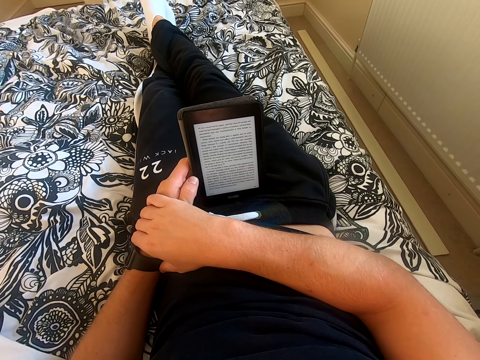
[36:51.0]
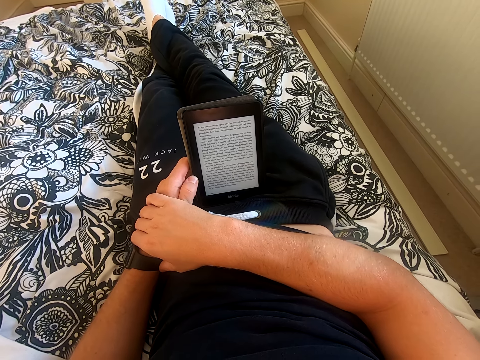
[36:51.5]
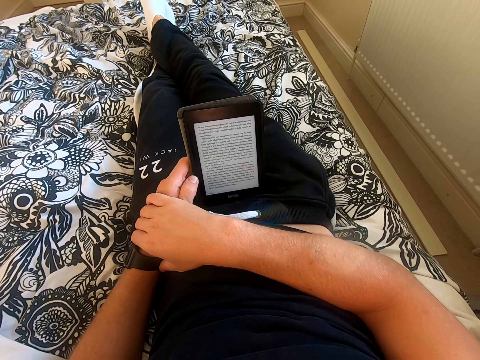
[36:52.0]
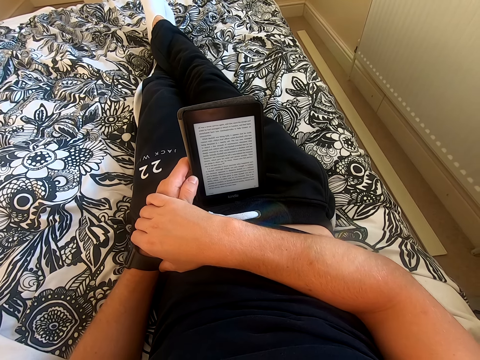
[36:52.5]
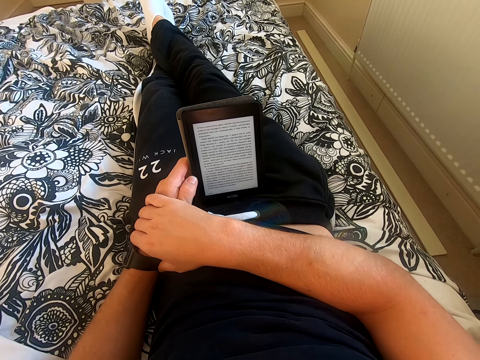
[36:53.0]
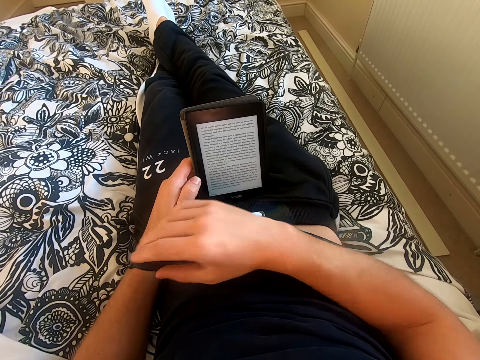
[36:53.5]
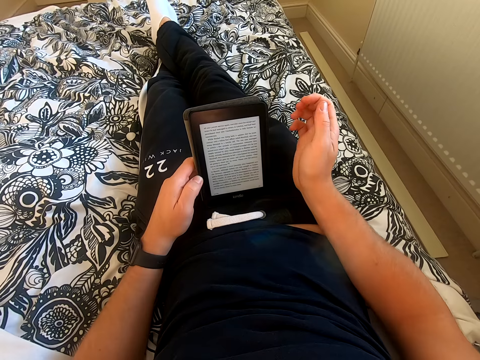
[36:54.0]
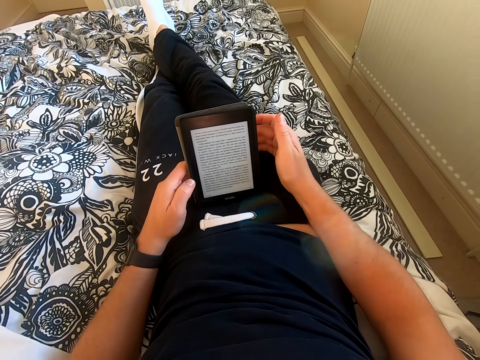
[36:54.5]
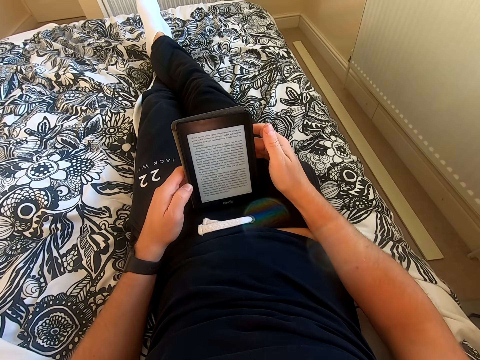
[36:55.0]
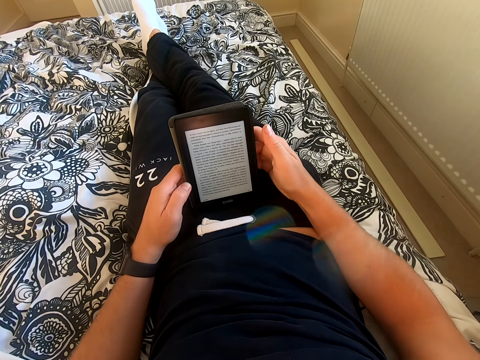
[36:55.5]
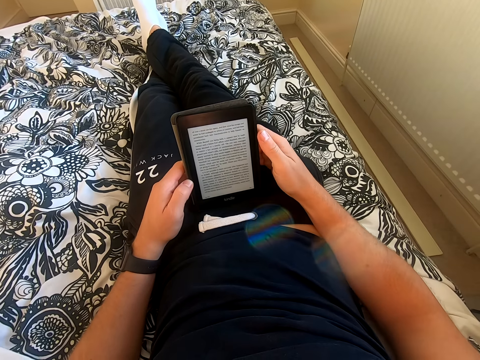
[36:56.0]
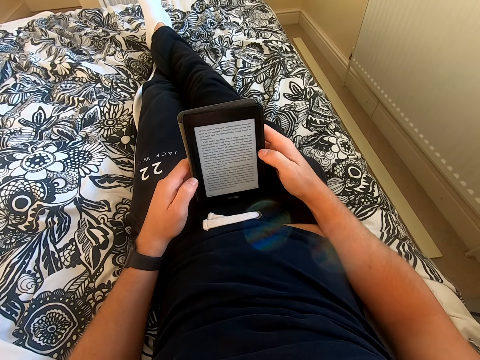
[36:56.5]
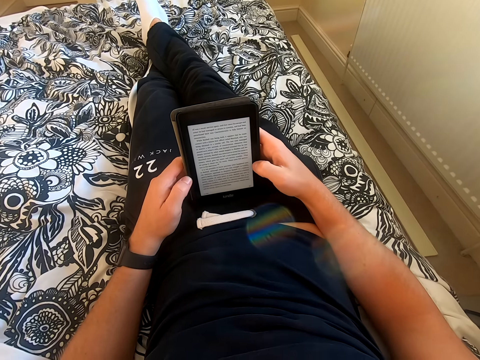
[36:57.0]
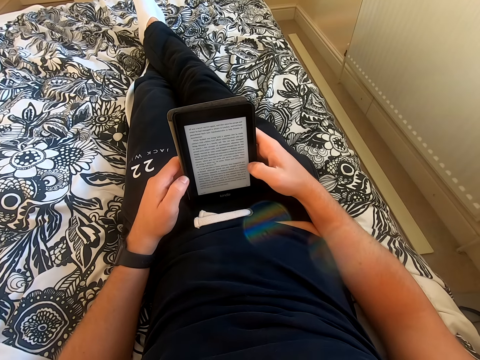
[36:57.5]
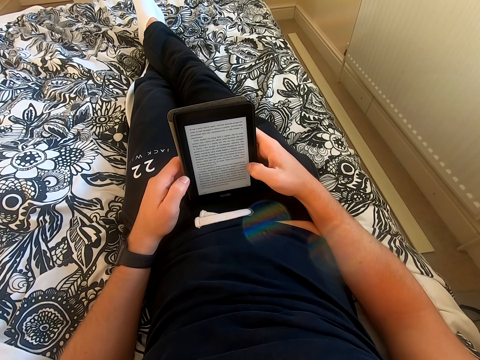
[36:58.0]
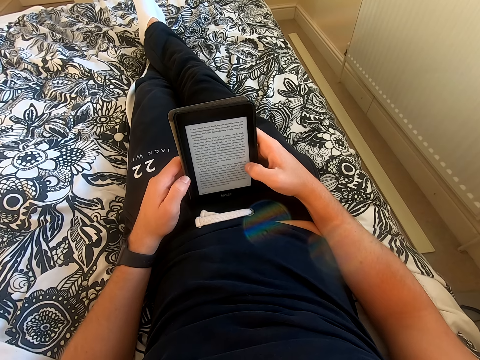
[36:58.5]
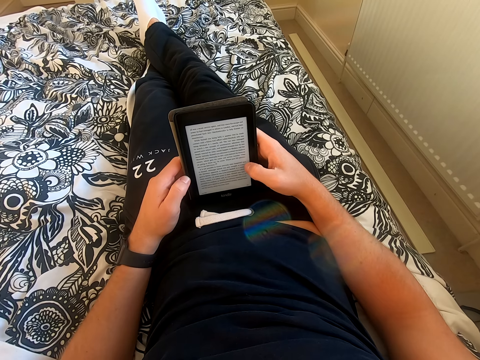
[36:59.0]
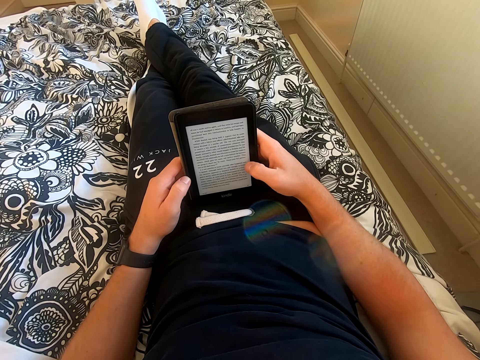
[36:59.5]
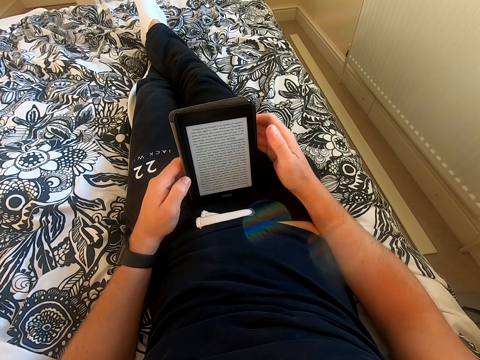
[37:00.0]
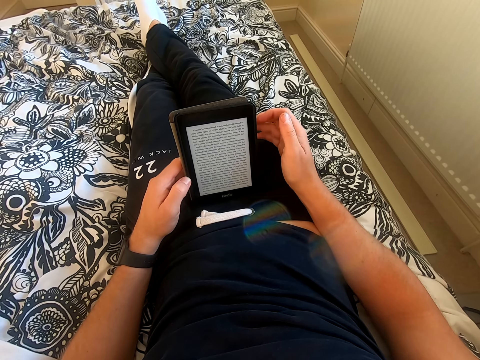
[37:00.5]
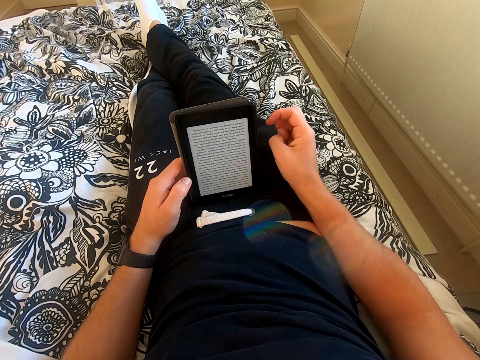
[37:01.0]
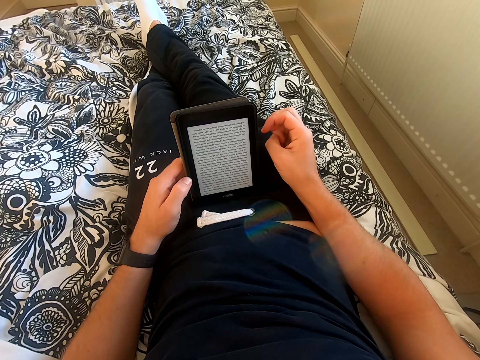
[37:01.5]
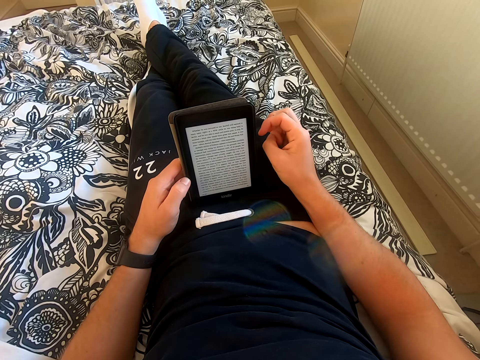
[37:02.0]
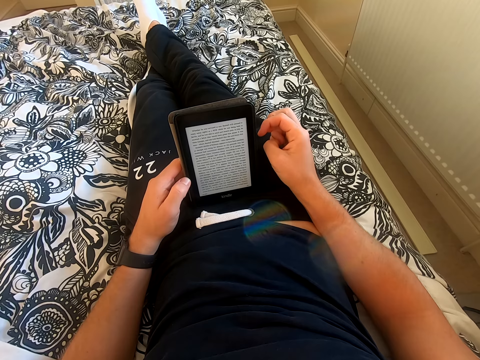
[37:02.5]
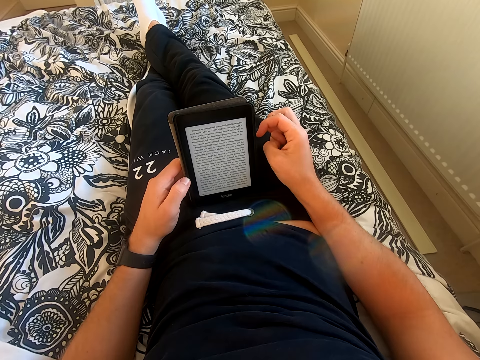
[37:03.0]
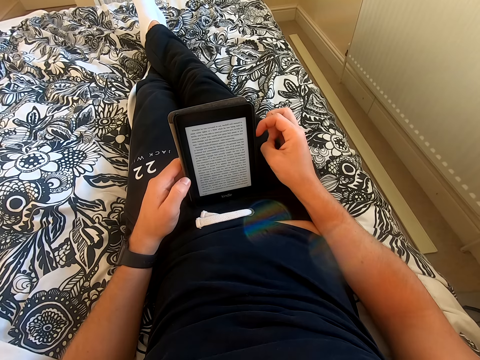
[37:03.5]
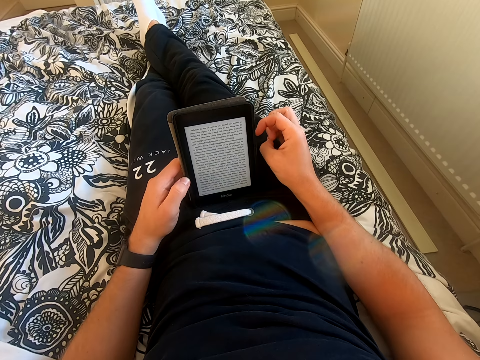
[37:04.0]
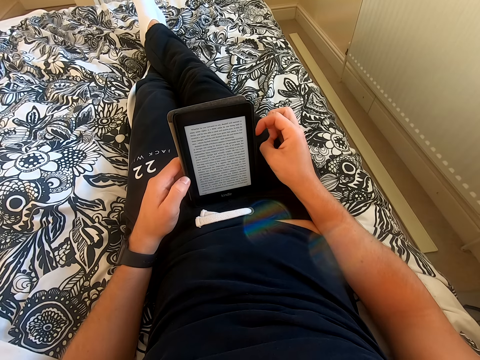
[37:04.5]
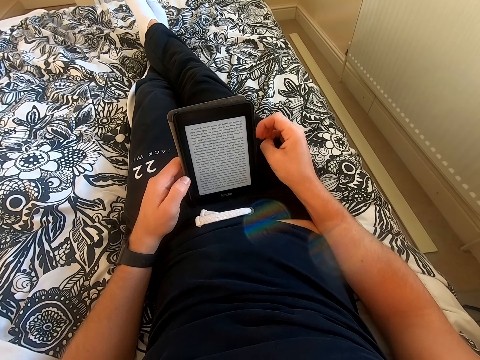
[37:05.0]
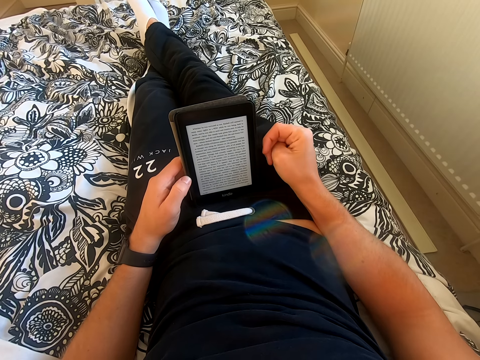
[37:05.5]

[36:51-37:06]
The camera wearer lifts his right hand from the left hand. He holds the table with his right hand. He touches the tablet screen. He scrolls through the tablet. He removes his right hand from the tablet. He reads the book on the tablet. He touches his ring finger.

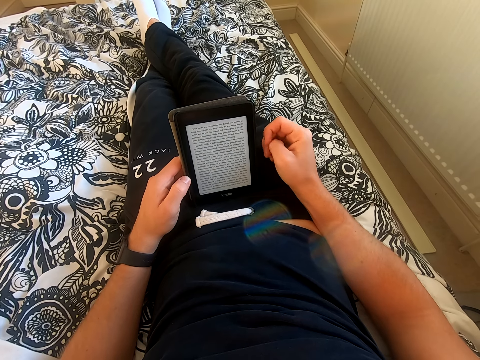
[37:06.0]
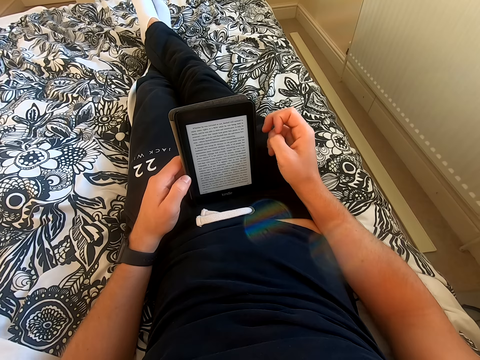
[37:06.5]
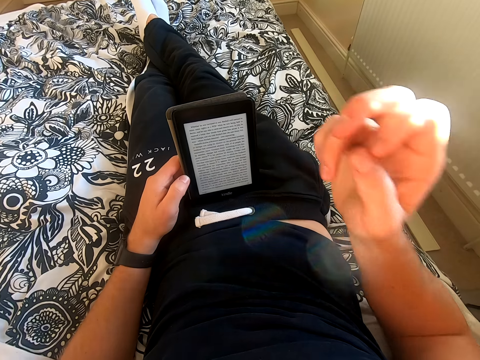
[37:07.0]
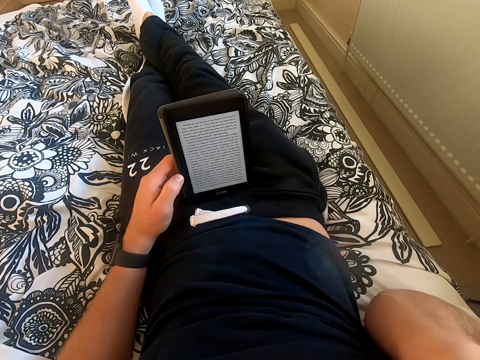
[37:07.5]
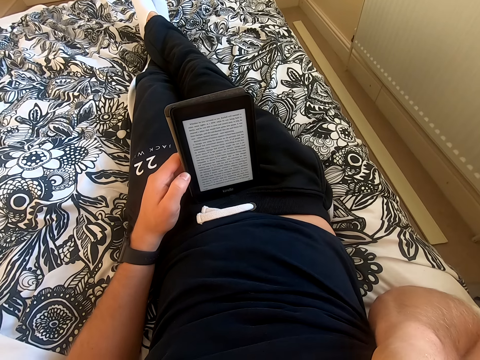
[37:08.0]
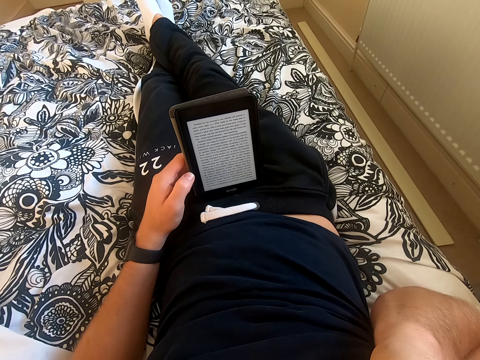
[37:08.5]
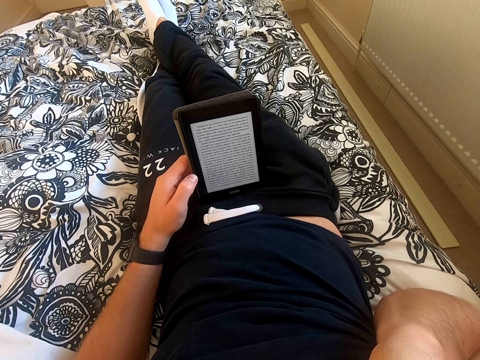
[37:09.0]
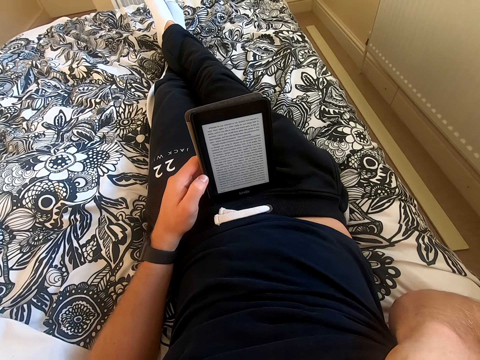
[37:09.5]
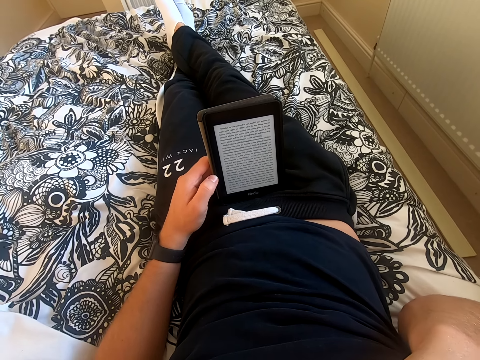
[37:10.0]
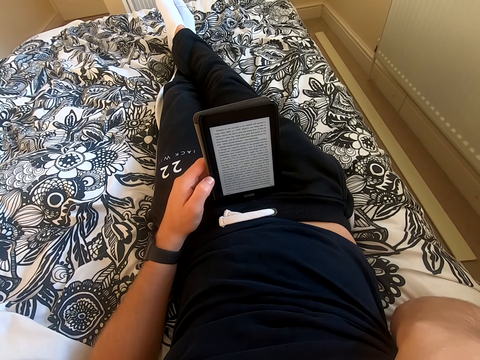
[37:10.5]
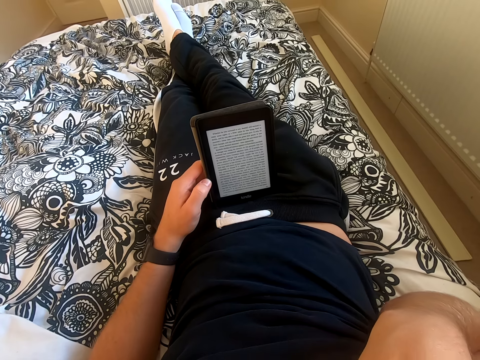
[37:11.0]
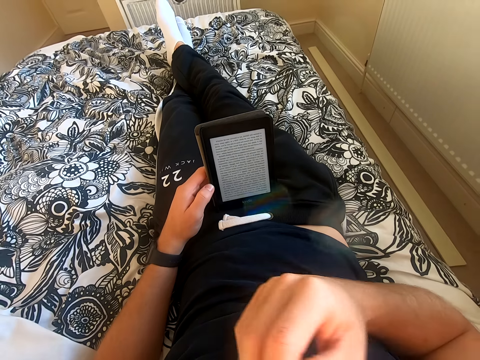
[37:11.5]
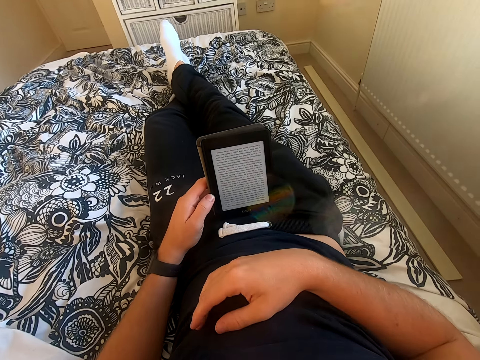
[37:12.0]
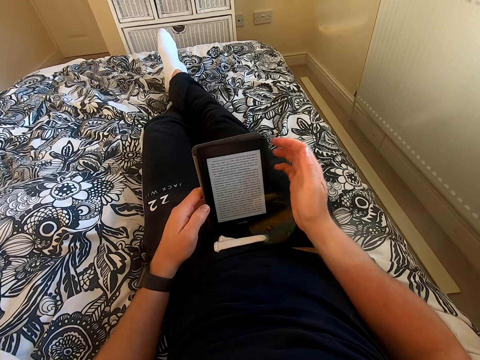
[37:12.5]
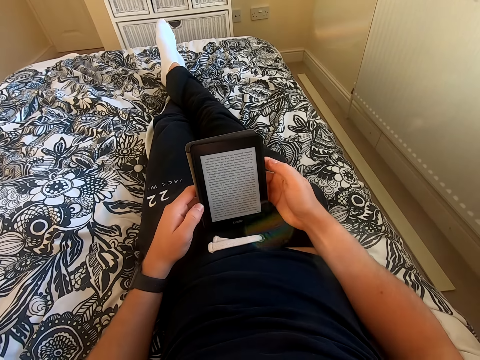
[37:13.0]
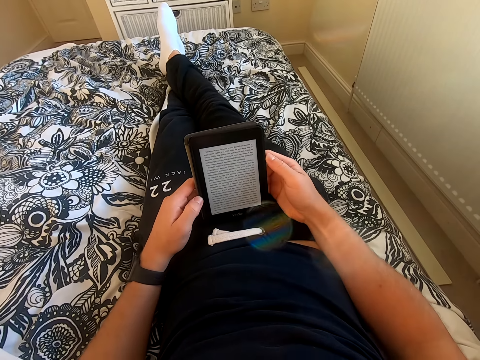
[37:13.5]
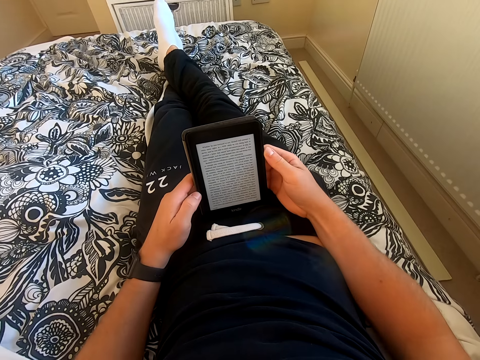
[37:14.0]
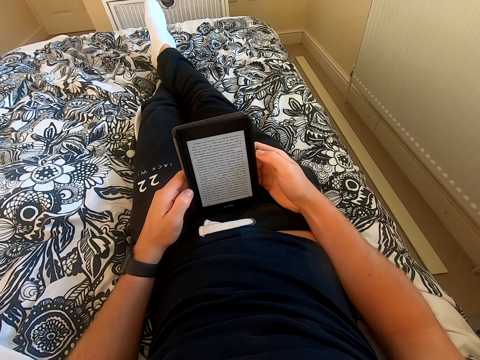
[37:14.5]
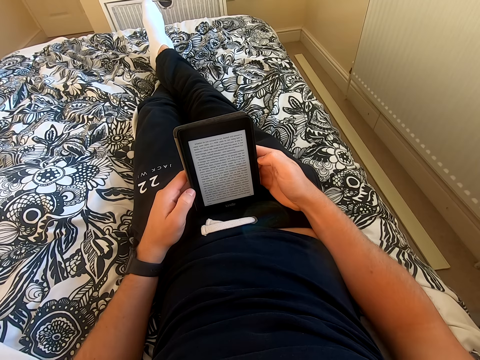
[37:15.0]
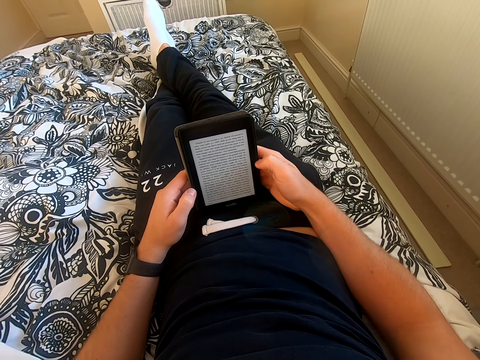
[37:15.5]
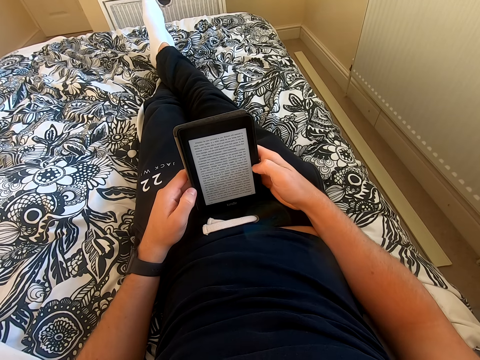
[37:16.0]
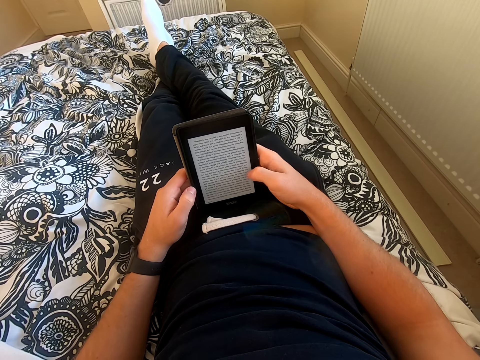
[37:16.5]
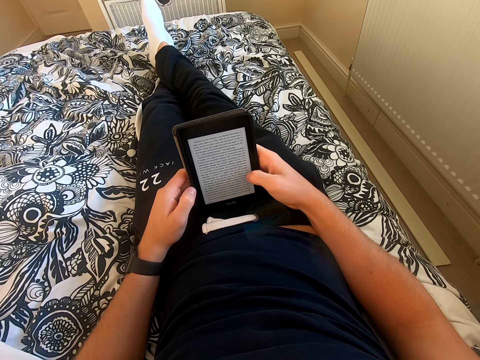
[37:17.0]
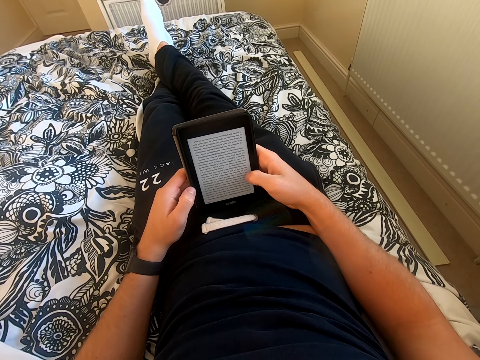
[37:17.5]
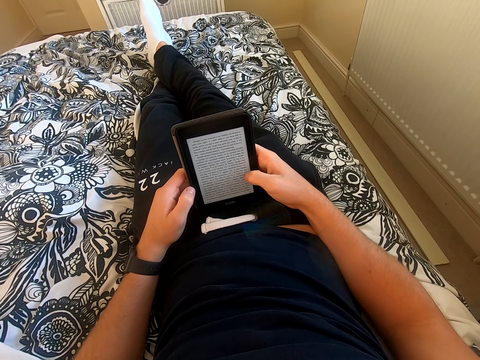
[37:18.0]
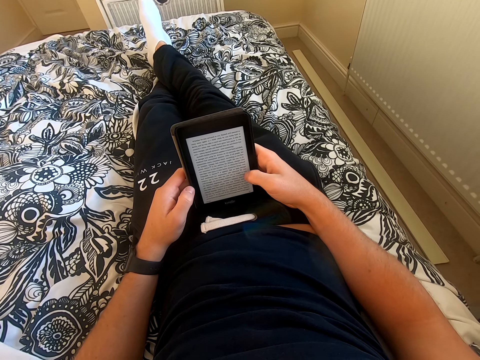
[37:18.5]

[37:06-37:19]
The camera wearer lifts his right hand. He touches something. He reads through the tablet. He holds the table with his right hand. He holds the tablet with both hands. He reads the book on the tablet.
